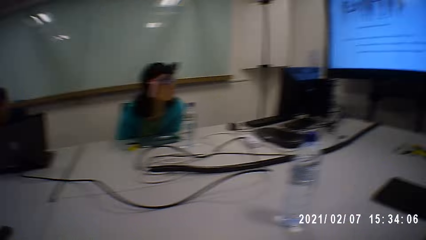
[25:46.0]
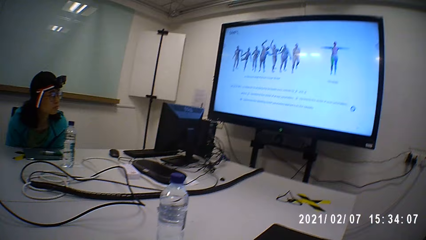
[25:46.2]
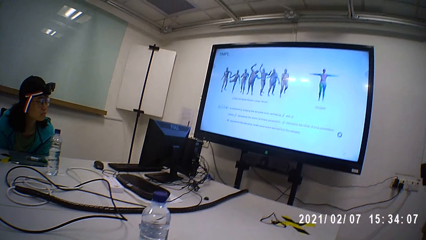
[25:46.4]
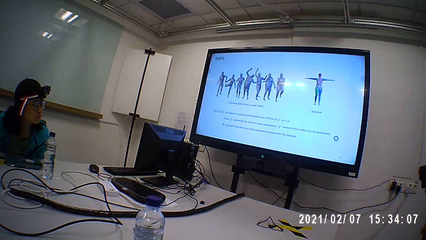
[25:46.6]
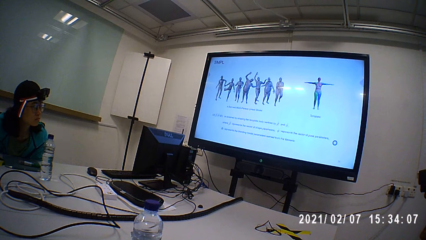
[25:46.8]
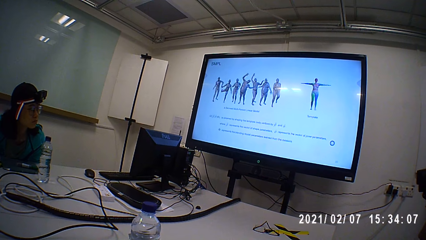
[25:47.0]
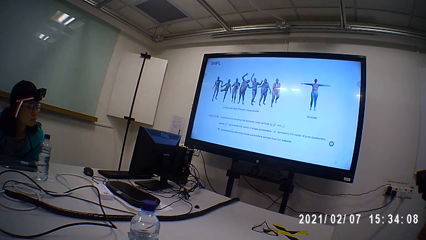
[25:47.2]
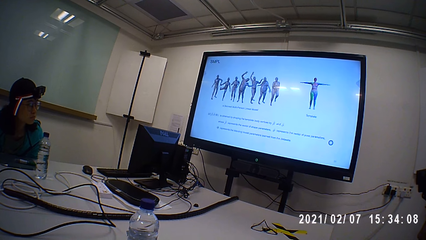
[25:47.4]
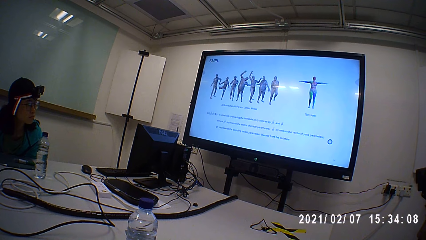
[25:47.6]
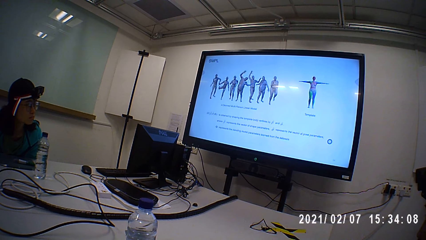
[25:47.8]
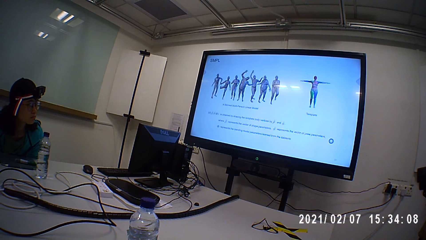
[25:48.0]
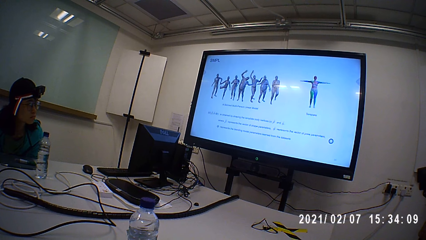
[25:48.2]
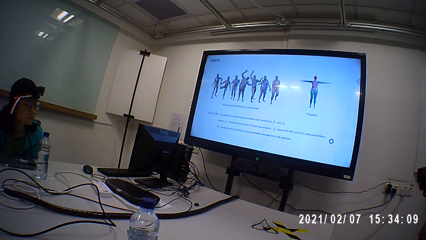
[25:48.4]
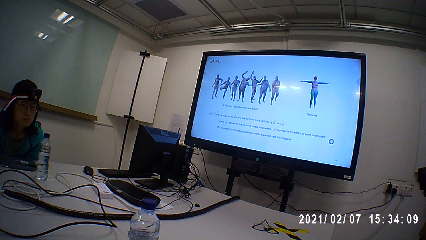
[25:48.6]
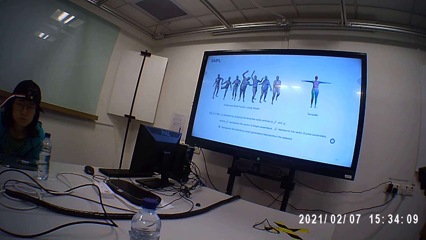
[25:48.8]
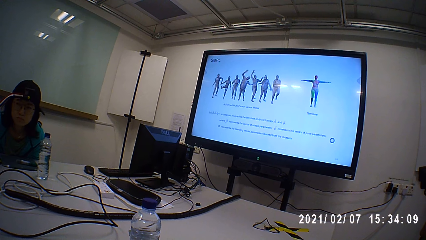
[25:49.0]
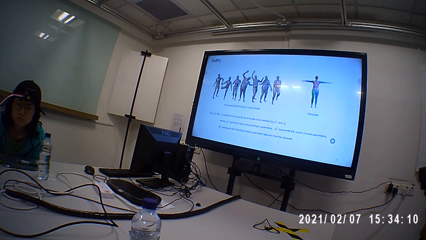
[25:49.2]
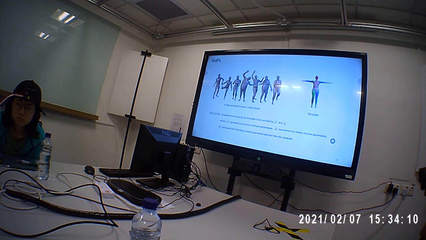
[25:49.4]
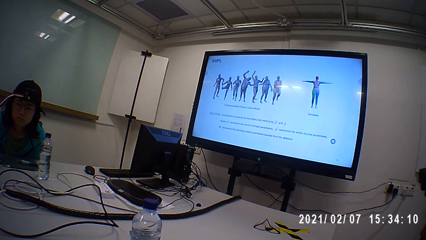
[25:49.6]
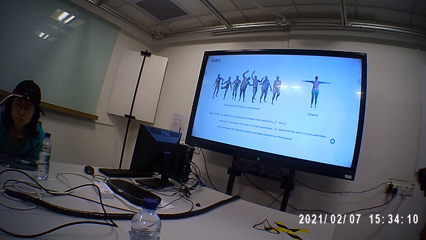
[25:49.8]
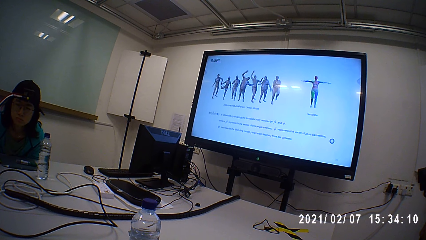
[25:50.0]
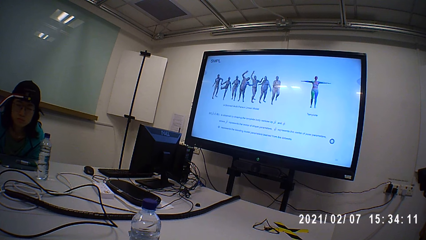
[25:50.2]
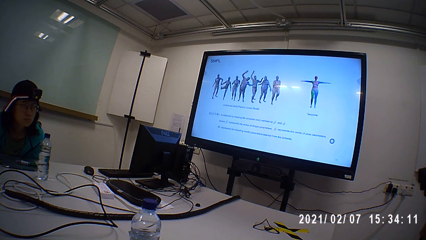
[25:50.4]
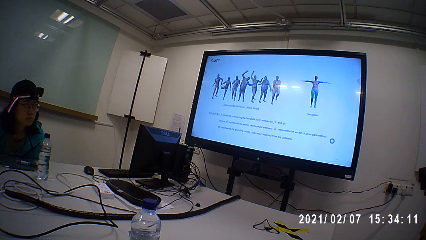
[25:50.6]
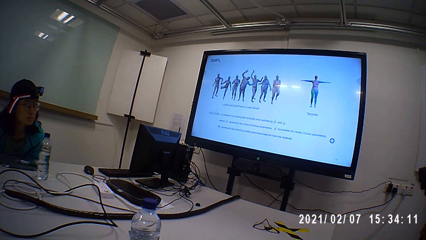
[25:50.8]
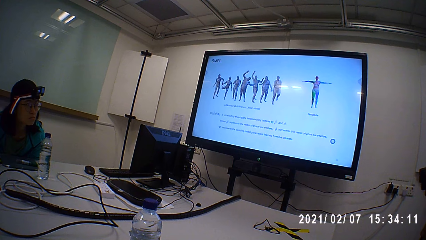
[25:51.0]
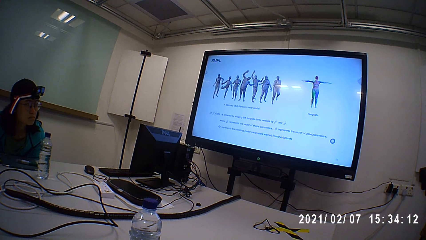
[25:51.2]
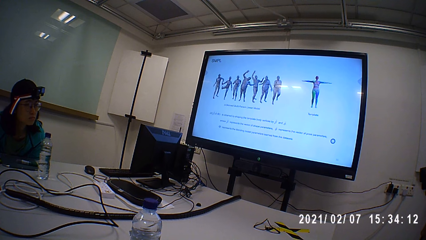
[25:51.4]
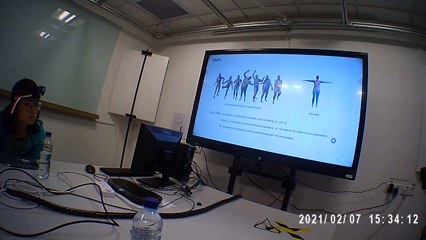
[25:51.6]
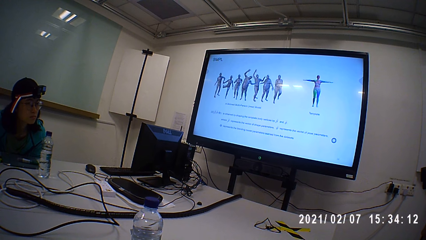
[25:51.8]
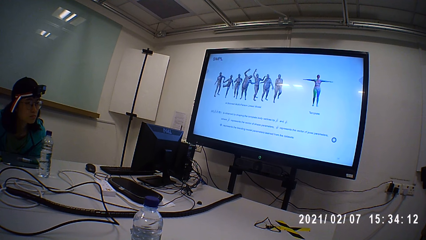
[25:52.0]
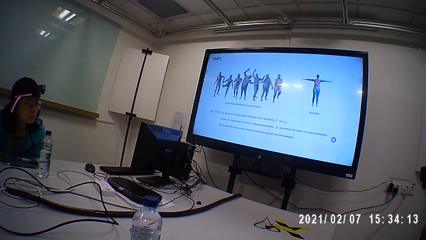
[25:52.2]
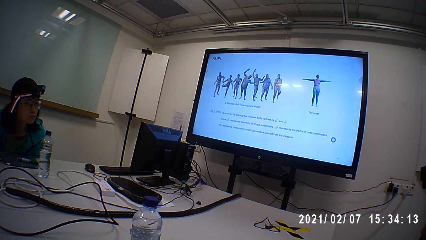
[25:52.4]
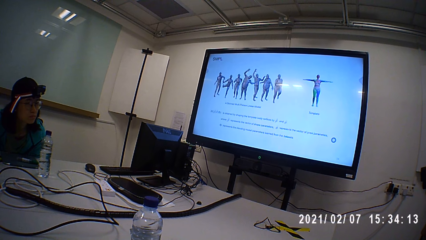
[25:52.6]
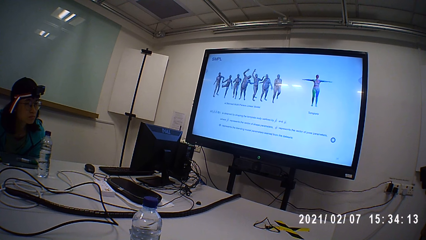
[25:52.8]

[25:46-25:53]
The camera wearer looks at a person. They operate a desktop.

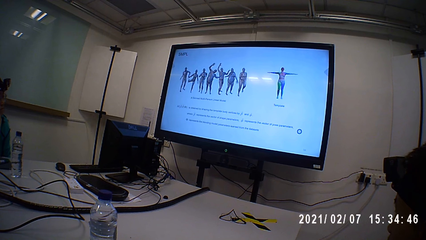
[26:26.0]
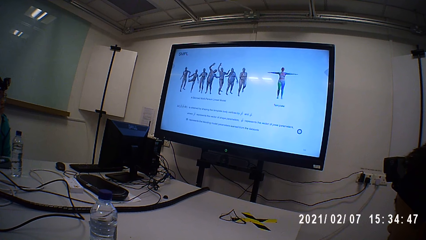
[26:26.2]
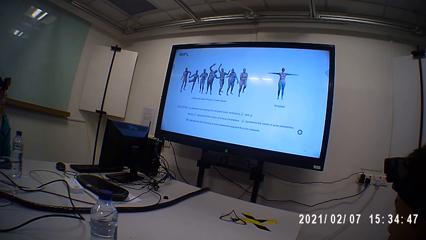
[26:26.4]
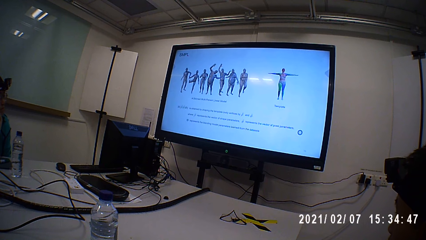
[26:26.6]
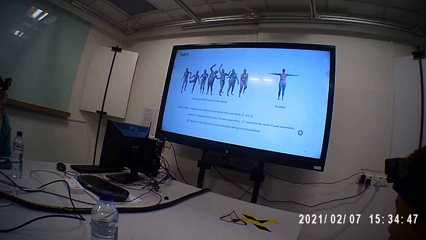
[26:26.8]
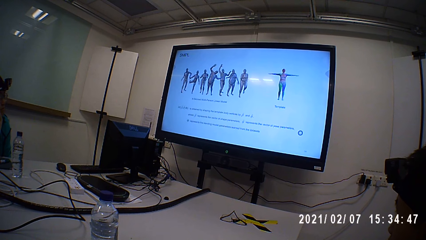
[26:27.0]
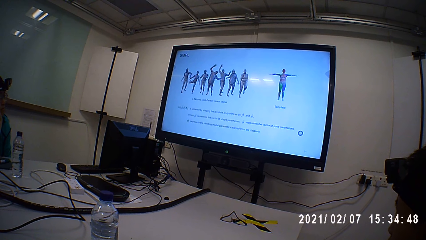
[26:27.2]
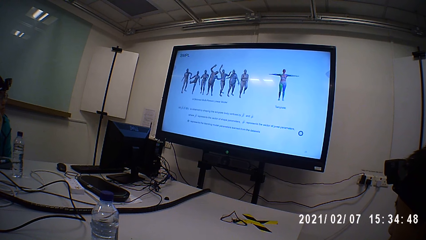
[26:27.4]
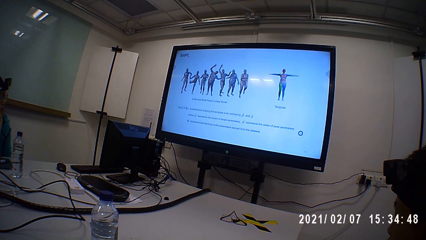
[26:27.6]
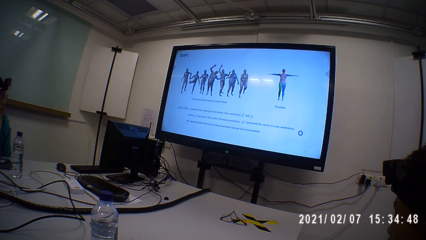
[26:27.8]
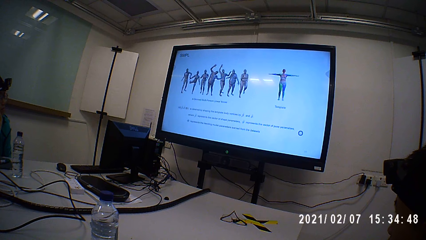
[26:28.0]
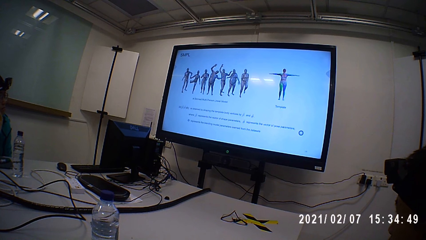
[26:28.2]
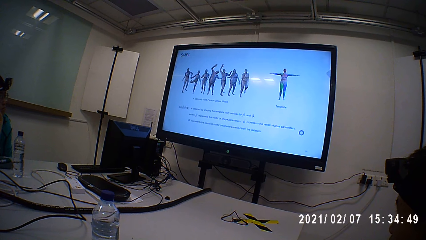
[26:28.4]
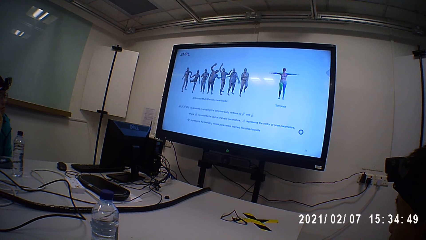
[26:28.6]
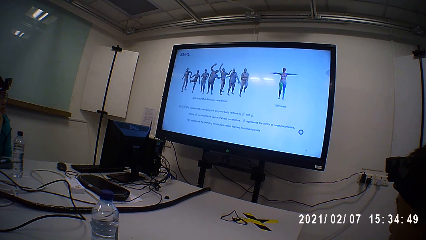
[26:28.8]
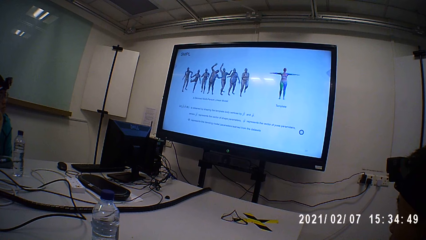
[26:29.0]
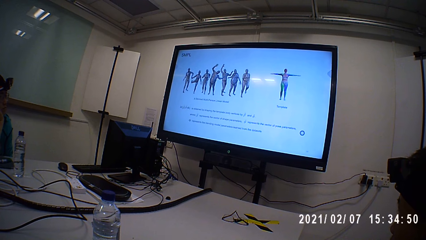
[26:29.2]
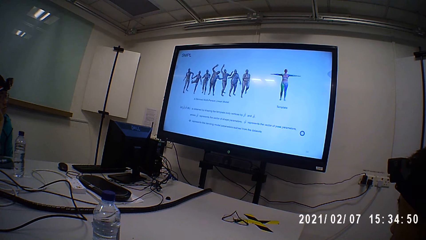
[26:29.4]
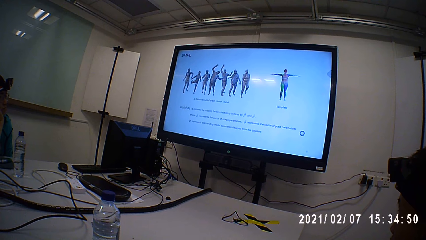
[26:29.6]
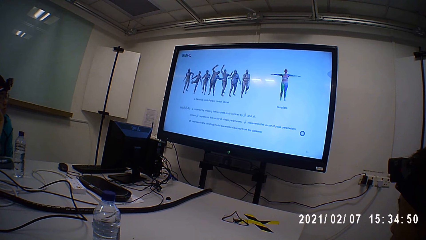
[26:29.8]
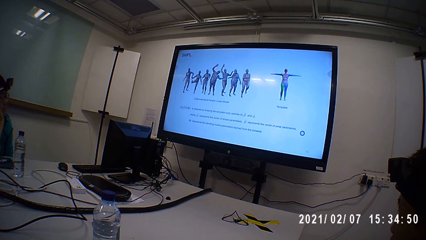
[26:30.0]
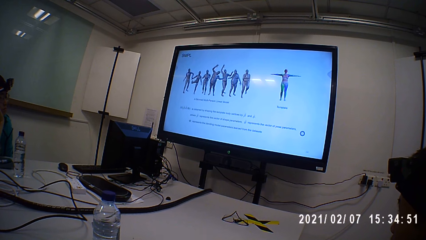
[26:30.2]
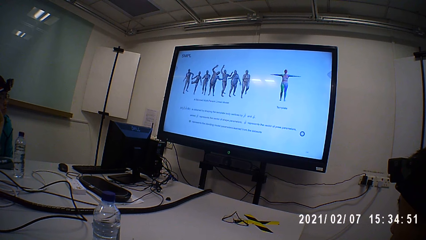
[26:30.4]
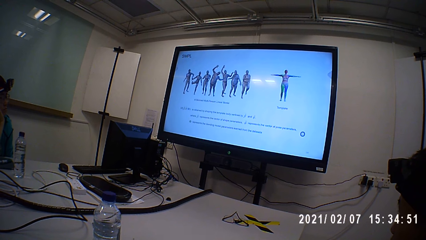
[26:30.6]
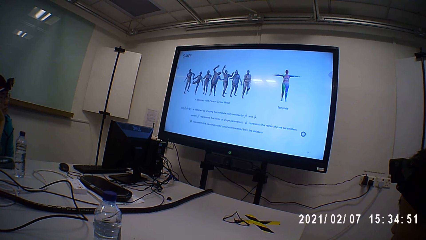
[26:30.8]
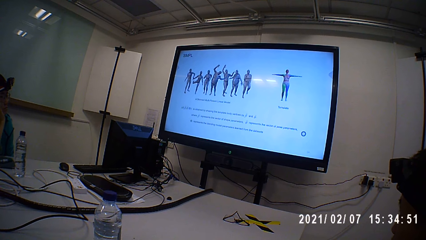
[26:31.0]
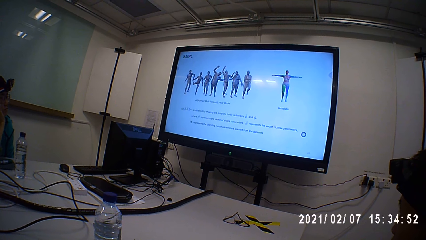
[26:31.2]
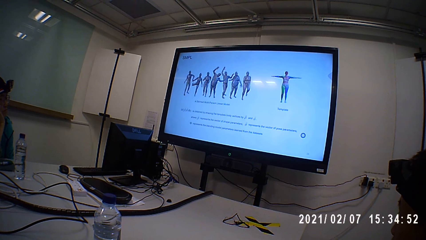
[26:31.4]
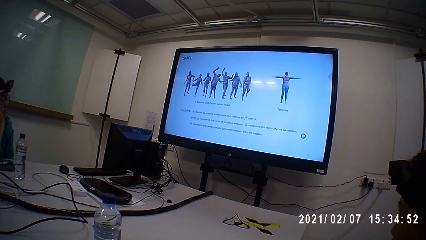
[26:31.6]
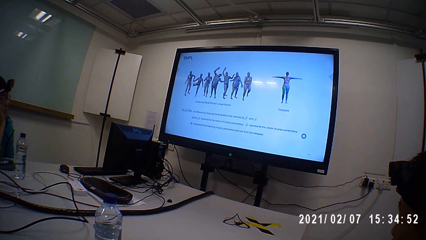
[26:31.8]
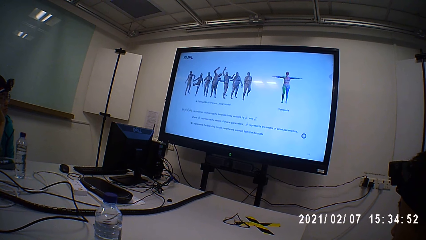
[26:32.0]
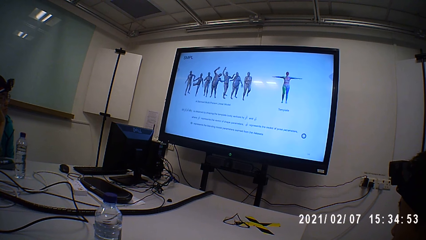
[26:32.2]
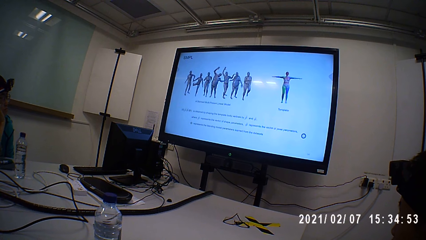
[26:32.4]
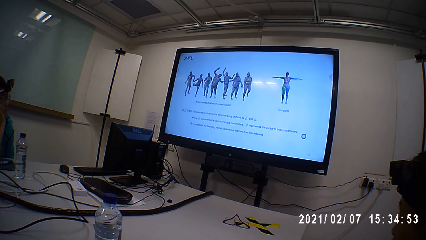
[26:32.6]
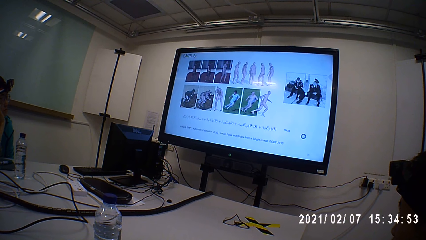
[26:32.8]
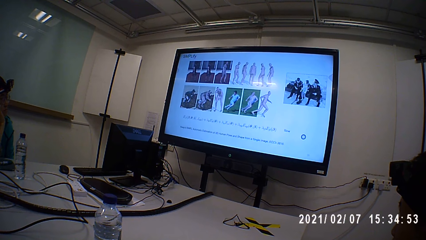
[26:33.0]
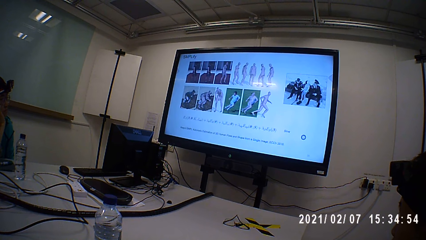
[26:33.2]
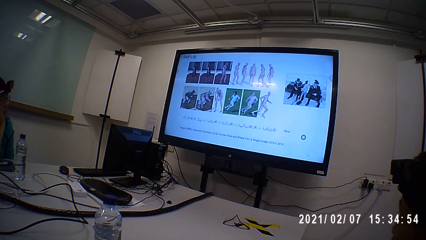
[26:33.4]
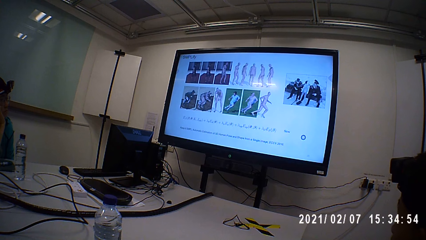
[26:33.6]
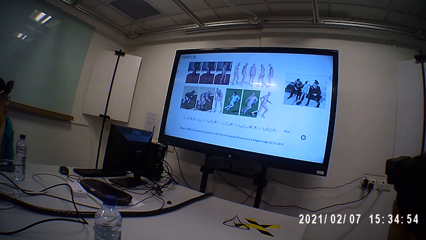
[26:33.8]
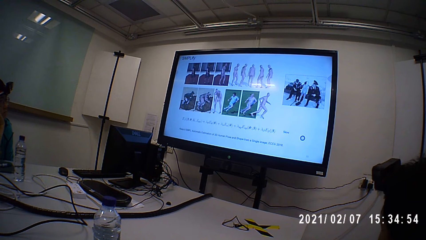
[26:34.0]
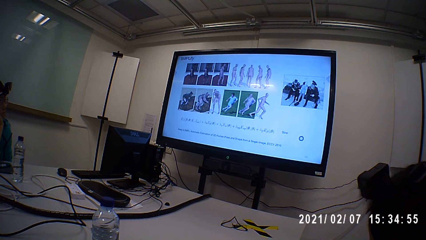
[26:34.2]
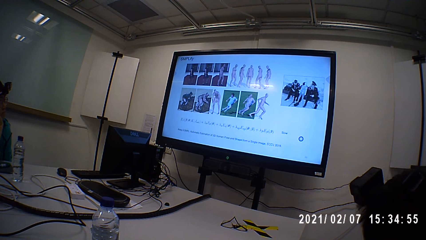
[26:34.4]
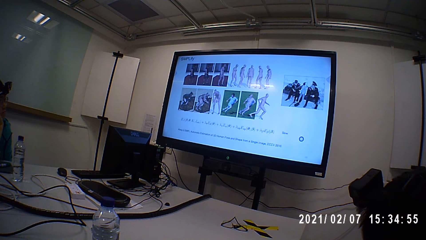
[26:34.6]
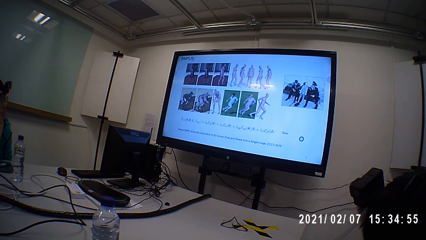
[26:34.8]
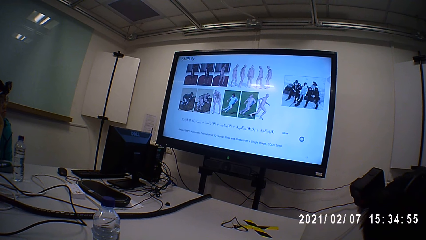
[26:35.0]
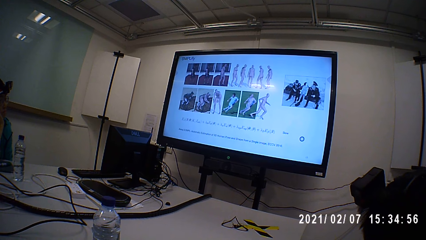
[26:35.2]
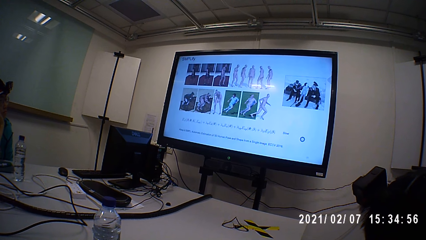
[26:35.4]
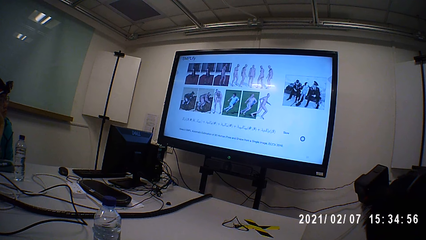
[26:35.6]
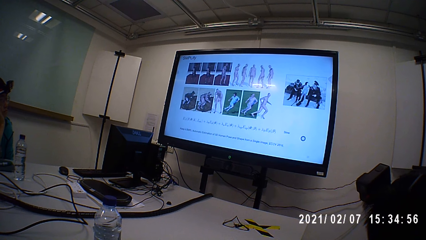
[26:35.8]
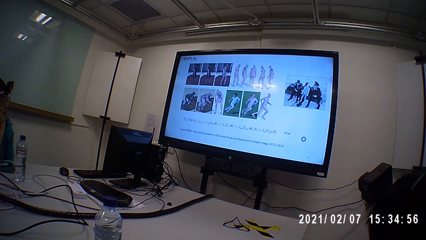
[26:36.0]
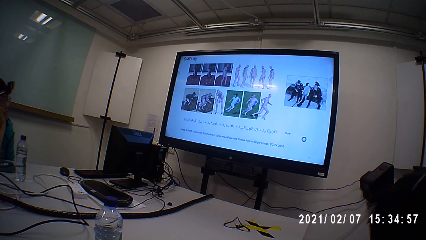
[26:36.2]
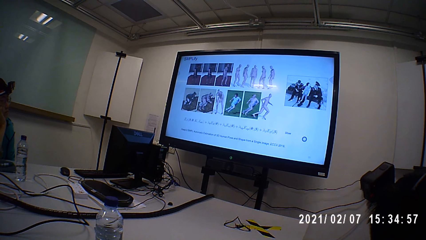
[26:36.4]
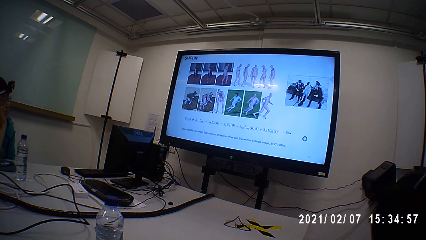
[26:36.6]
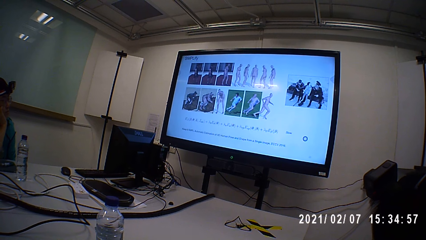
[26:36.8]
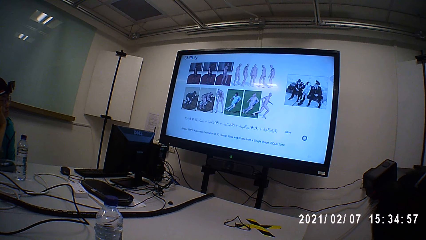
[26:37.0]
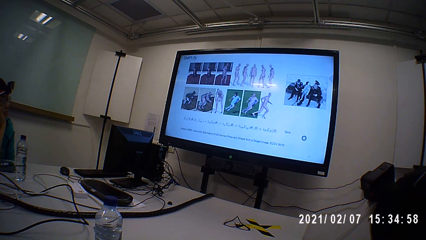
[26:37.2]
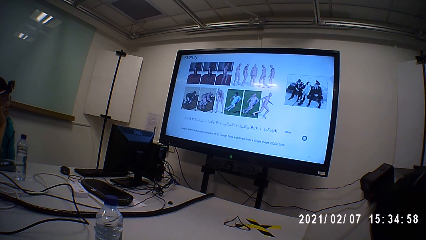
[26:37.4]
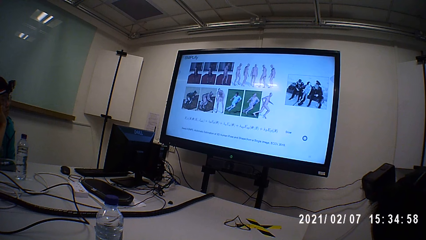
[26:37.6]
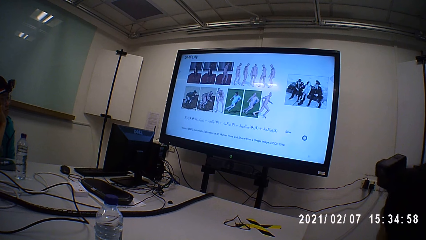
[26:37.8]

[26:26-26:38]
The camera wearer stares at the screen on the wall. They operate a desktop.
